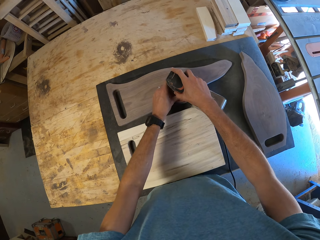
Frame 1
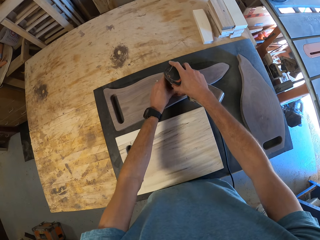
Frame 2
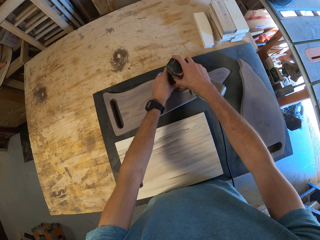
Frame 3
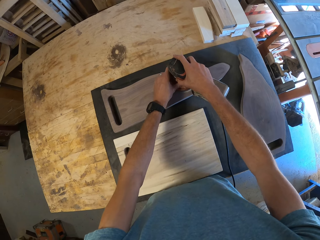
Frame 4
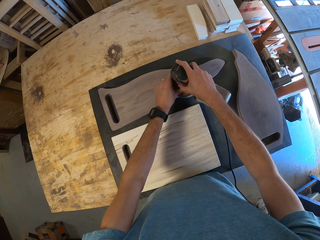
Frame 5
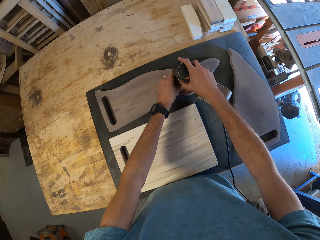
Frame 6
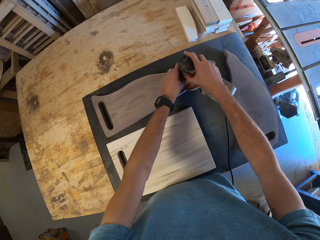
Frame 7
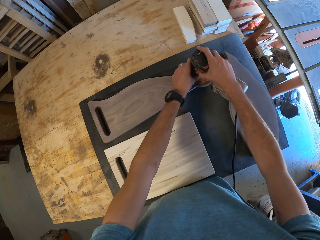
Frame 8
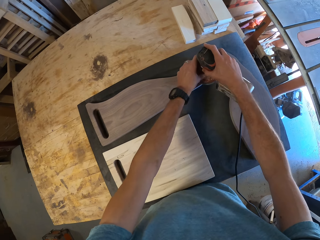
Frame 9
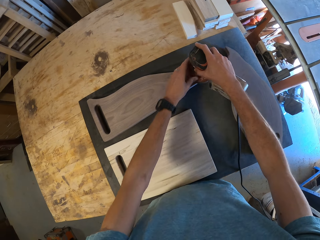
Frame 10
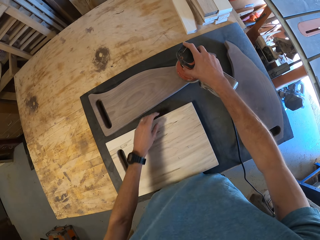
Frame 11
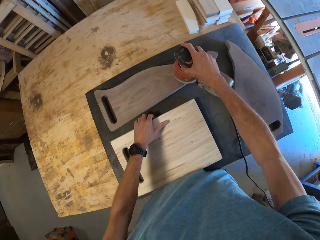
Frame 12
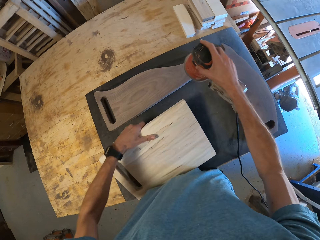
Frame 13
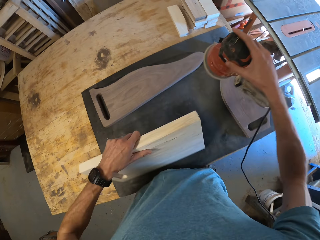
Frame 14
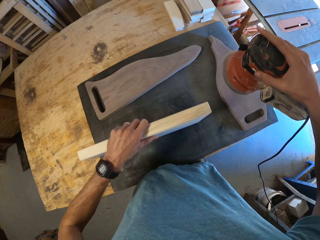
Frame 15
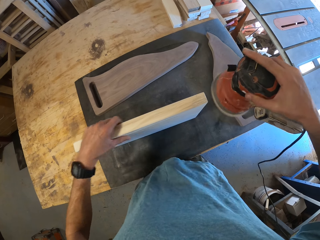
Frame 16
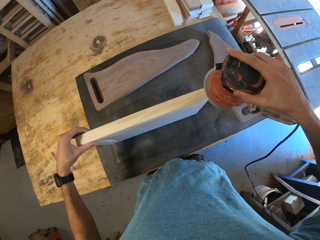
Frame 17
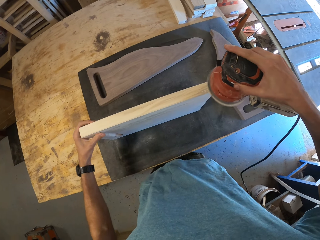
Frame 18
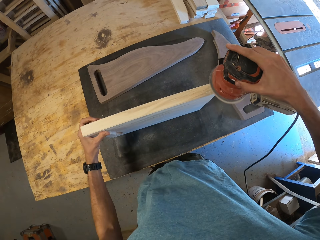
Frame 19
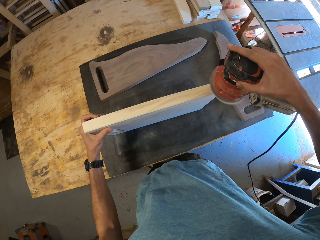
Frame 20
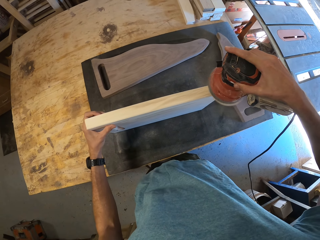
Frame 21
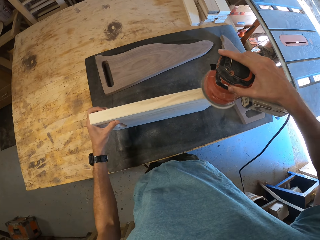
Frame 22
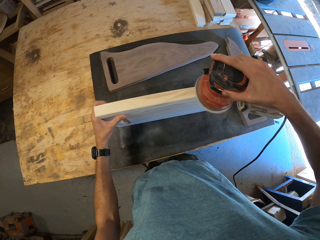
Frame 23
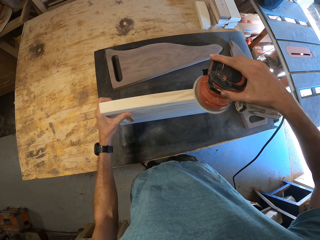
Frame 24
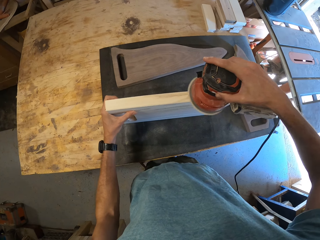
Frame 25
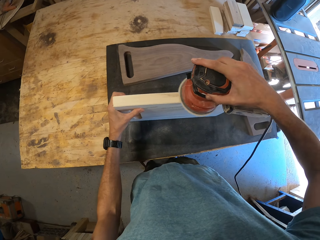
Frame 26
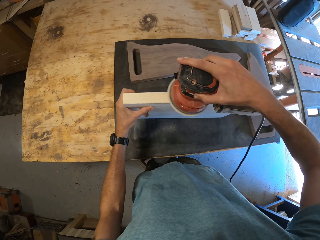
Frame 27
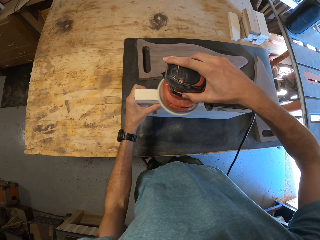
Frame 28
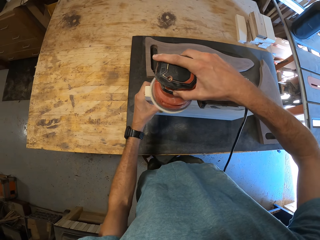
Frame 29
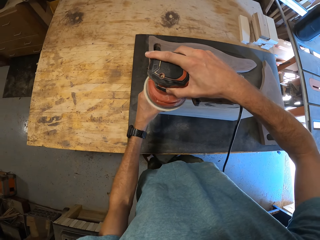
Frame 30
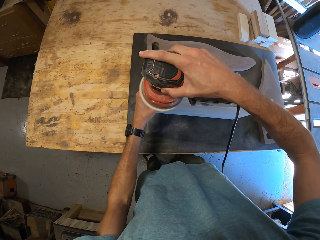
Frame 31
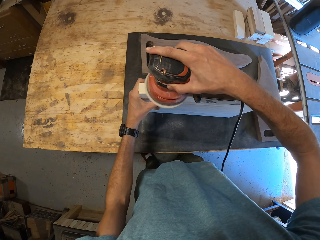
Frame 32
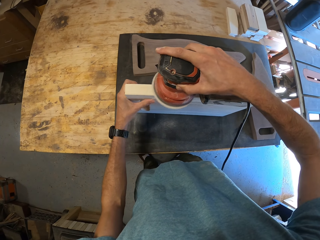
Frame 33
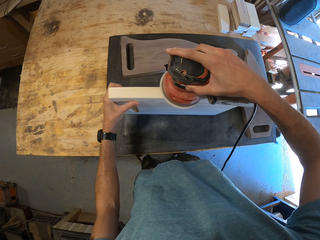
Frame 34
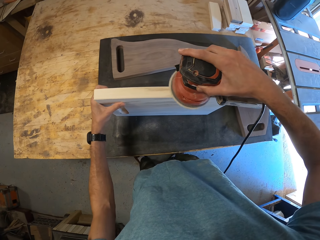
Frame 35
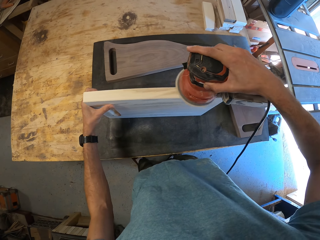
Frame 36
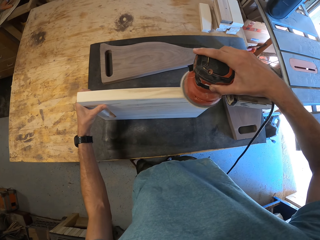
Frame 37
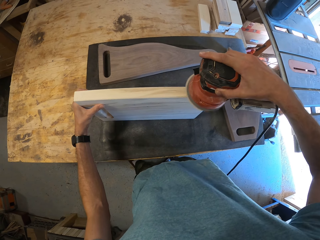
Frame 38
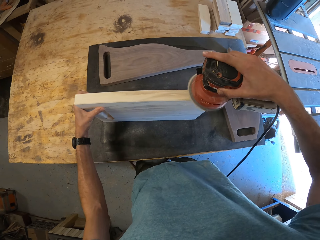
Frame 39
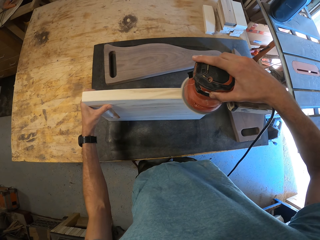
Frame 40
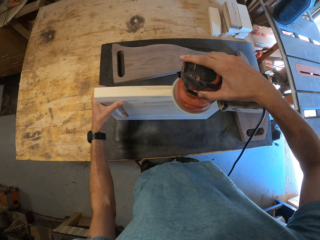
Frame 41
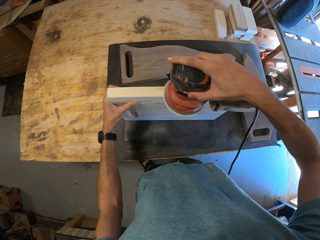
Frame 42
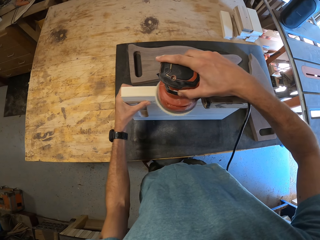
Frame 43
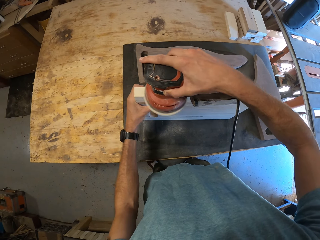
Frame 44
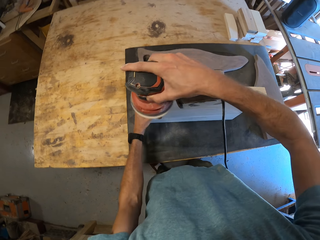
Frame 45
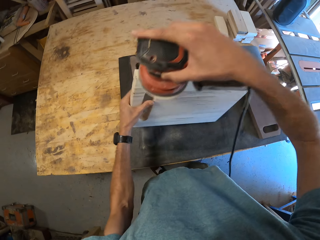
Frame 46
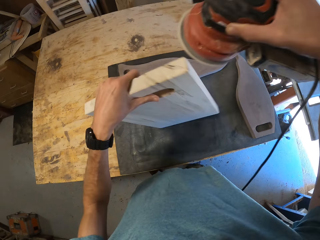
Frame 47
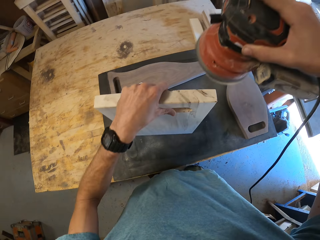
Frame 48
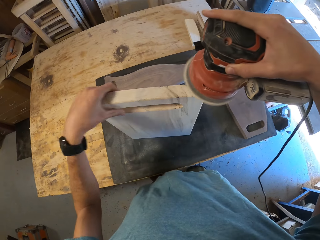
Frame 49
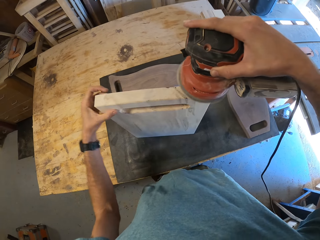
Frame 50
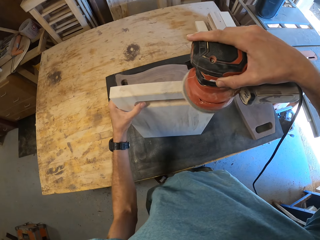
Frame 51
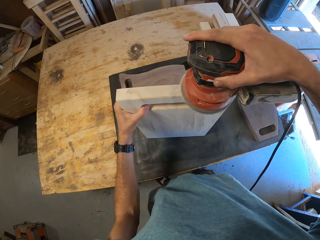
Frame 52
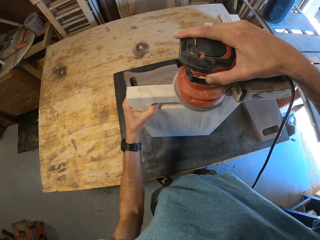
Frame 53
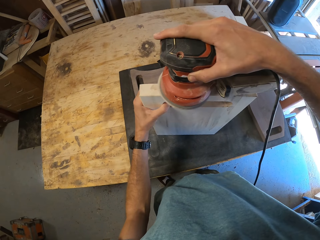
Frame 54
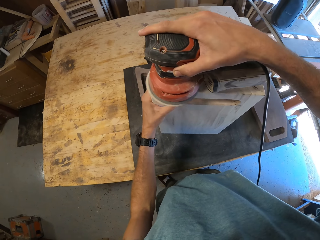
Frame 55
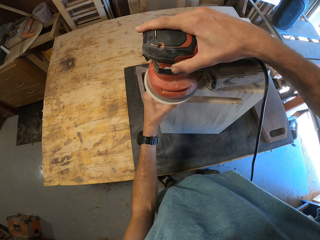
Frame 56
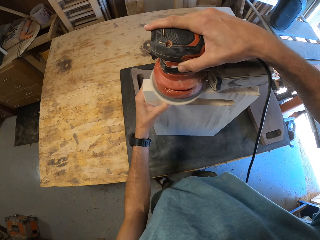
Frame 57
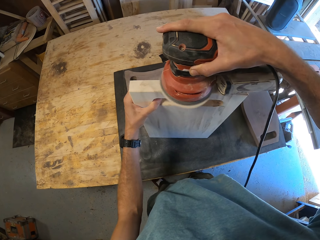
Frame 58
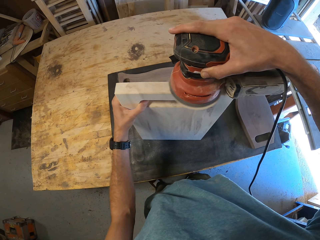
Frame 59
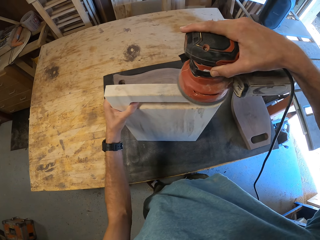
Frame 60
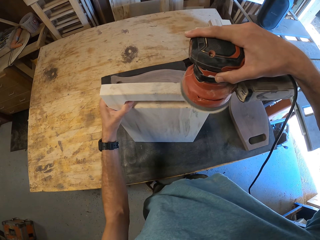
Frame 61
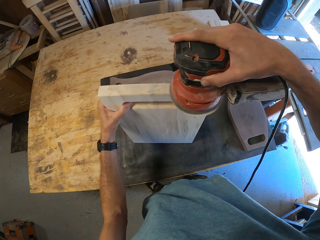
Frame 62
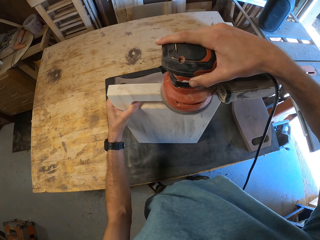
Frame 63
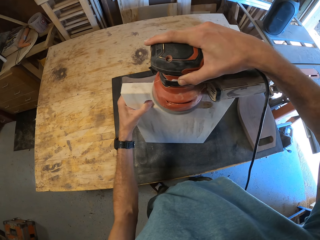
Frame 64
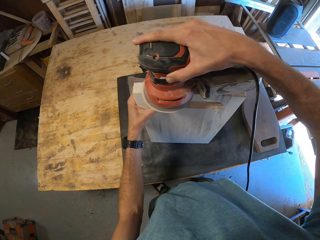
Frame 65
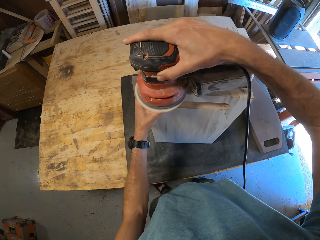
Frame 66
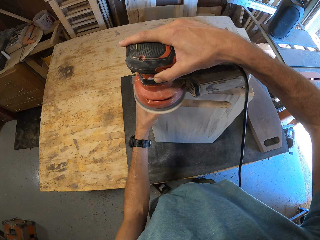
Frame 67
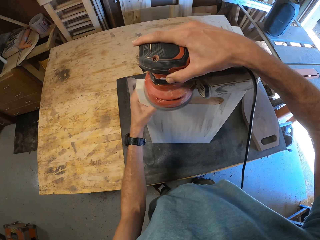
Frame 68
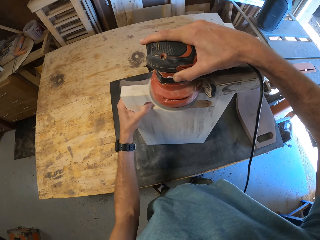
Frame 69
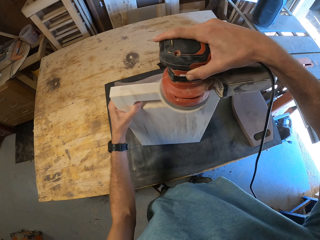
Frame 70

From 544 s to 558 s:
The camera wearer lifts a chopping board. They smoothen the chopping board using the orbital sander. They turn the chopping board and smoothen the chopping board using the sander.

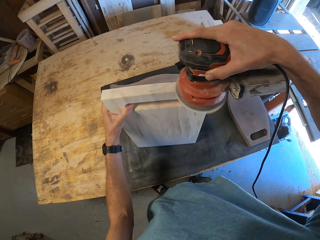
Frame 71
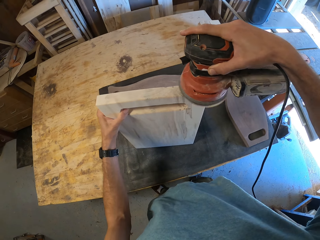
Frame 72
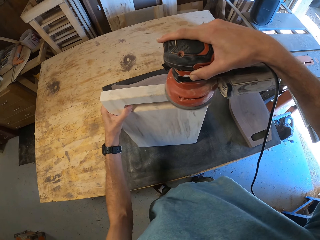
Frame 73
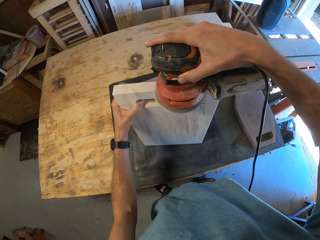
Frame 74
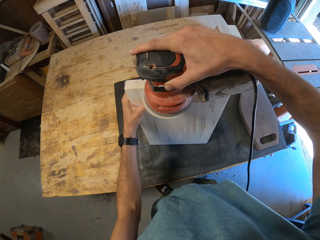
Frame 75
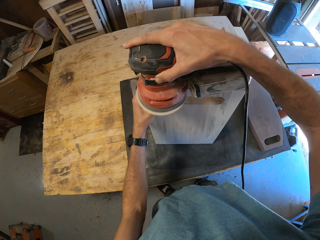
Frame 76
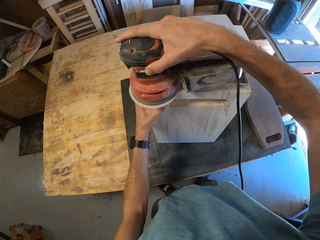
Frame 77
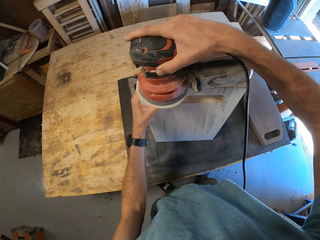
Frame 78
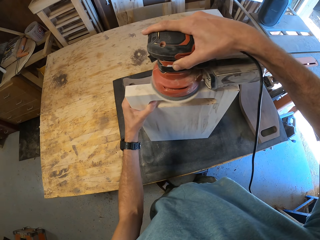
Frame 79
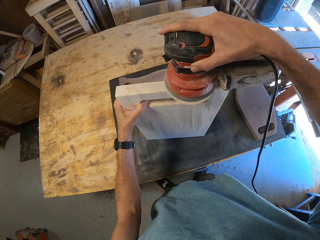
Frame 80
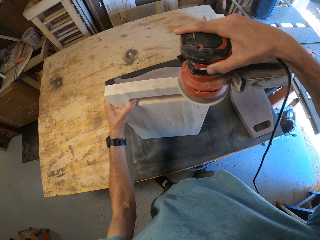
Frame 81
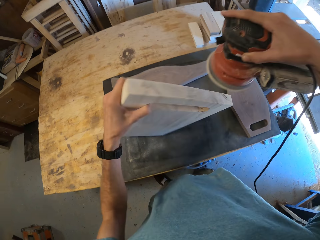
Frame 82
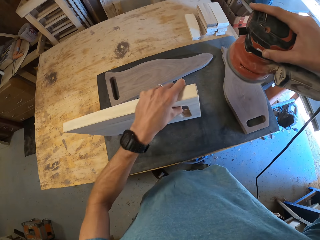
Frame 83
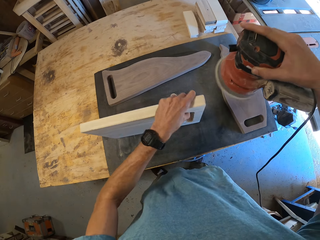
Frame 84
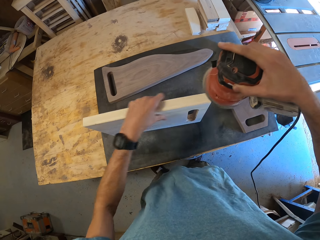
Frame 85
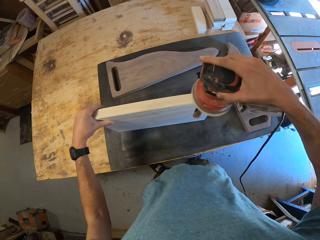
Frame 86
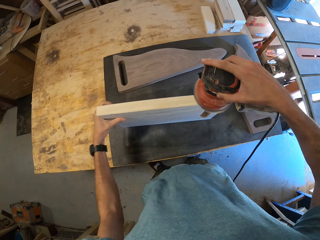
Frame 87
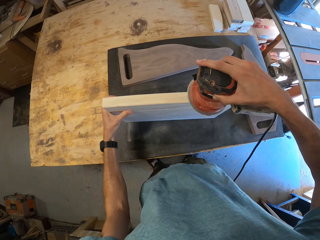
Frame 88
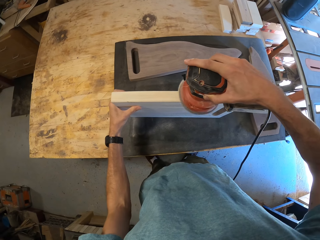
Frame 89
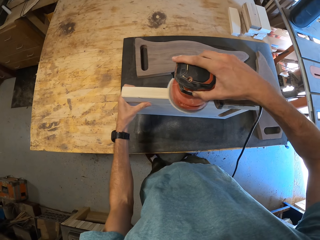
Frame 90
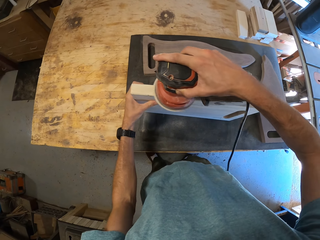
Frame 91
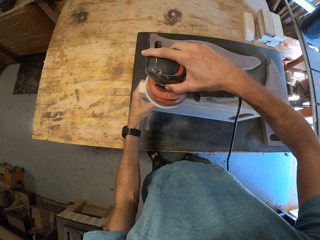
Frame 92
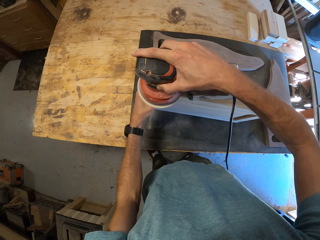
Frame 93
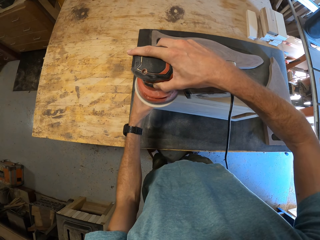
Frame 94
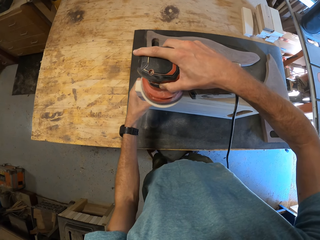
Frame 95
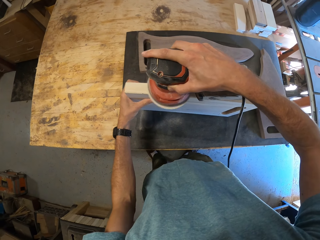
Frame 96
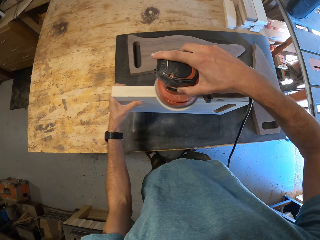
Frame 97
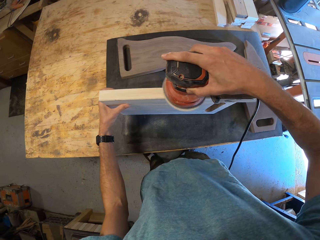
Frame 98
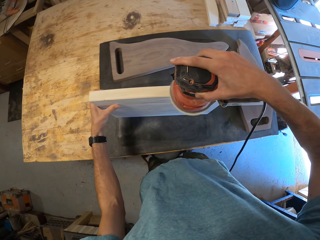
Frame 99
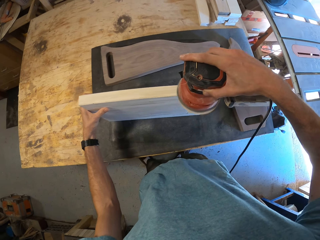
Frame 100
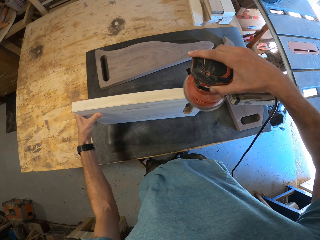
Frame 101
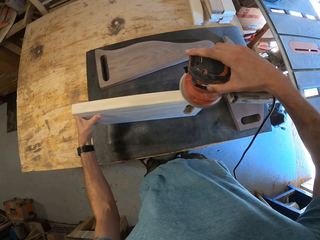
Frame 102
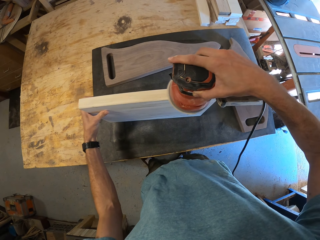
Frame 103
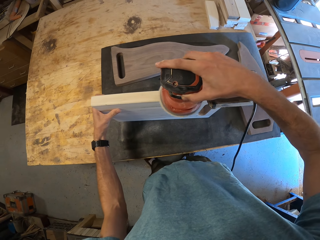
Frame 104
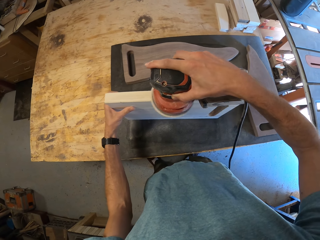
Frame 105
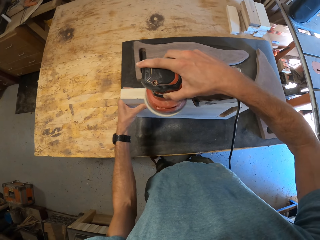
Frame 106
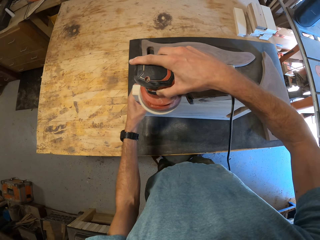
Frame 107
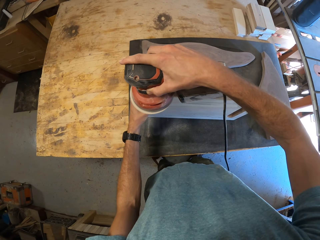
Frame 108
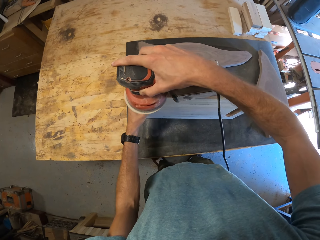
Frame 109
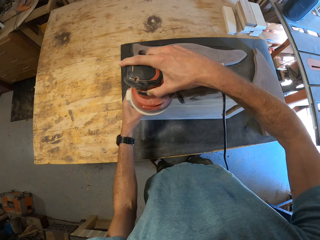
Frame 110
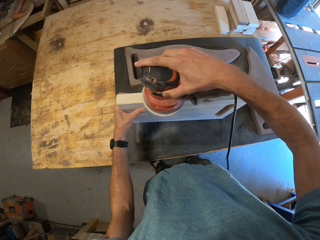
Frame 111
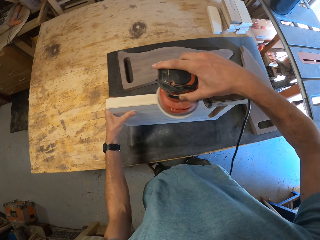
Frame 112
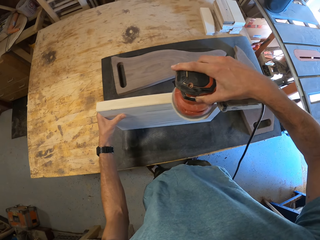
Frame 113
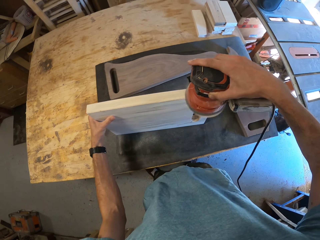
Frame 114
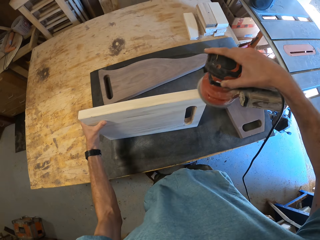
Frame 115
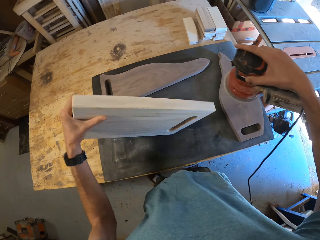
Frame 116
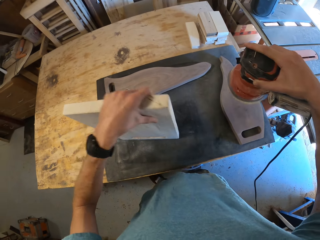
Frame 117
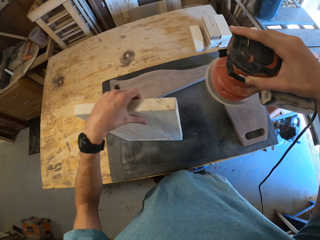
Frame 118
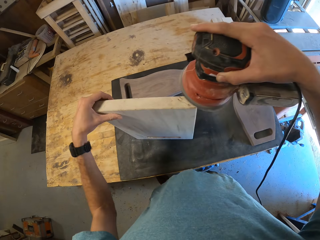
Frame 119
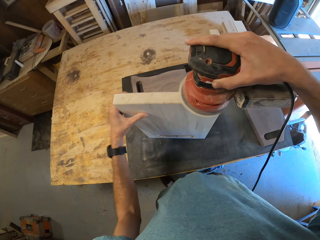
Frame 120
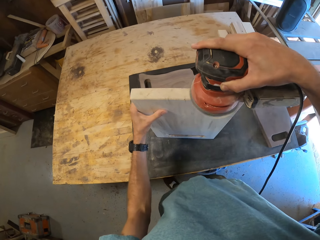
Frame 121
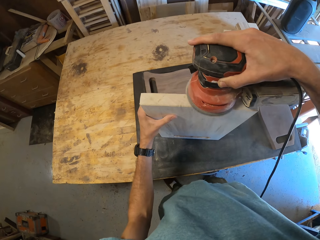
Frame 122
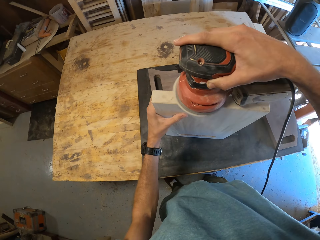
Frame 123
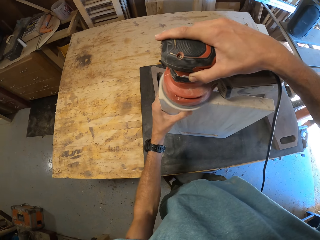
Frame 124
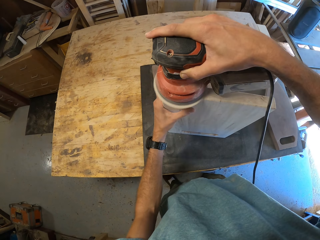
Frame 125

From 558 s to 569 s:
The camera wearer turns the chopboard. They smoothen the chopboard with the sander machine. They turn the chopboard and smoothen the chopboard with the sander machine.
